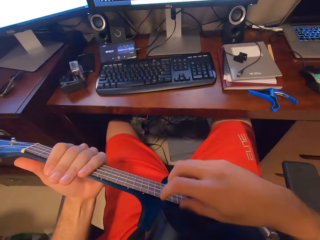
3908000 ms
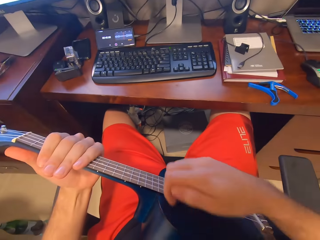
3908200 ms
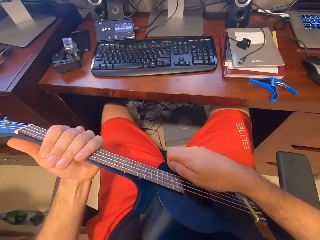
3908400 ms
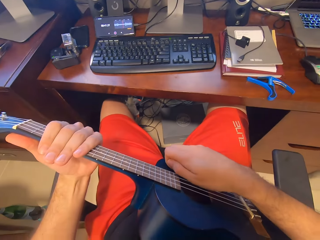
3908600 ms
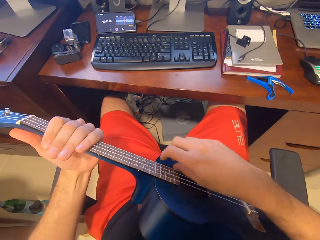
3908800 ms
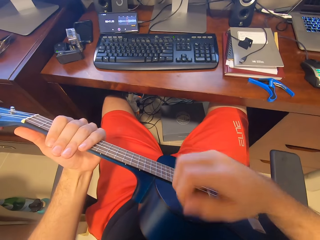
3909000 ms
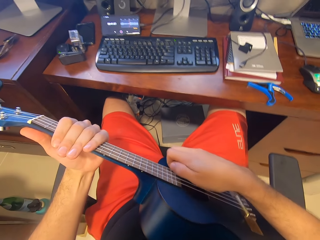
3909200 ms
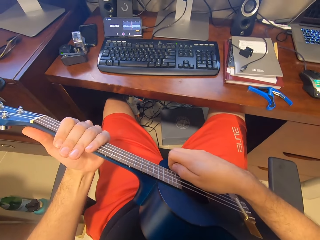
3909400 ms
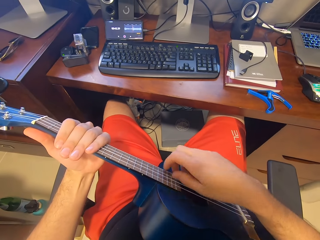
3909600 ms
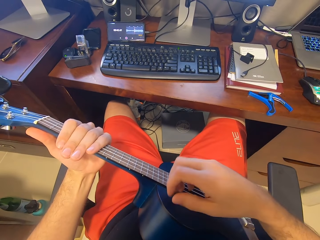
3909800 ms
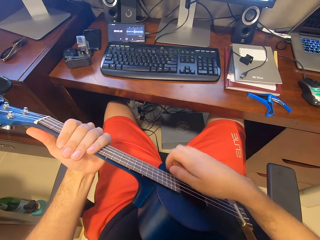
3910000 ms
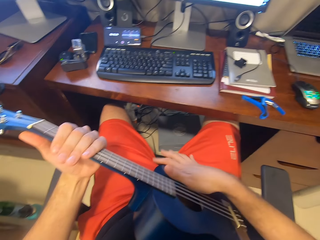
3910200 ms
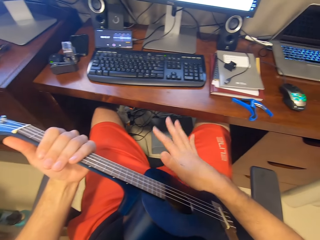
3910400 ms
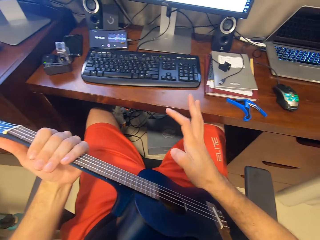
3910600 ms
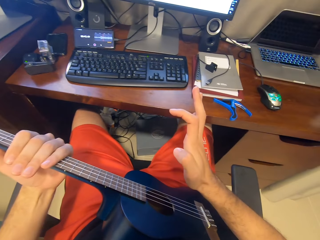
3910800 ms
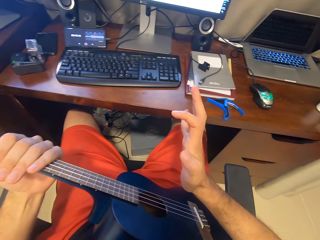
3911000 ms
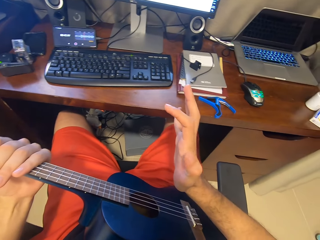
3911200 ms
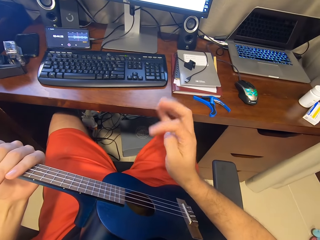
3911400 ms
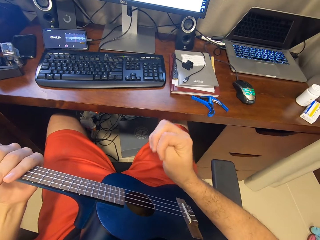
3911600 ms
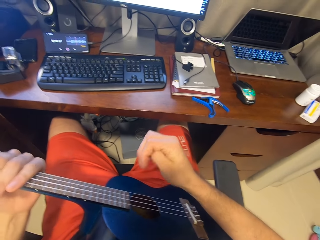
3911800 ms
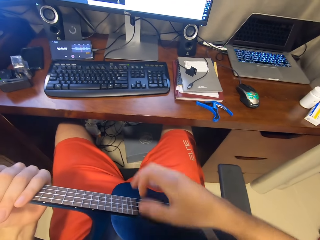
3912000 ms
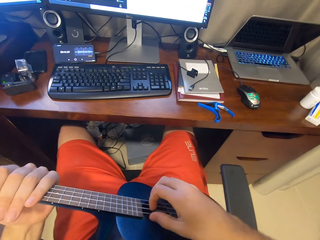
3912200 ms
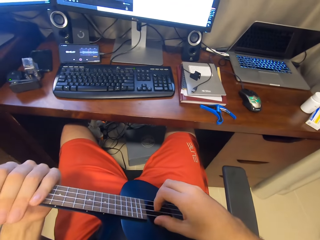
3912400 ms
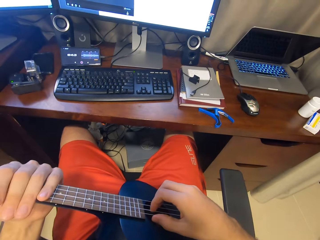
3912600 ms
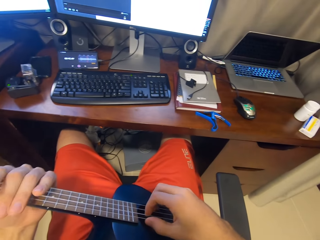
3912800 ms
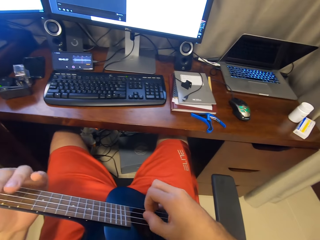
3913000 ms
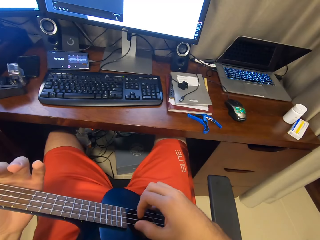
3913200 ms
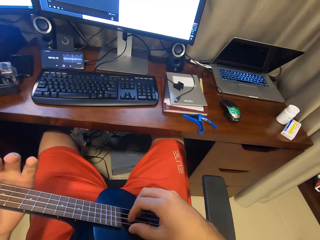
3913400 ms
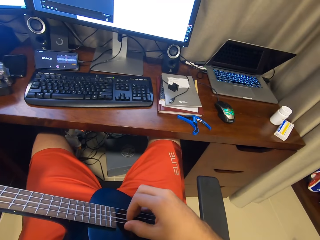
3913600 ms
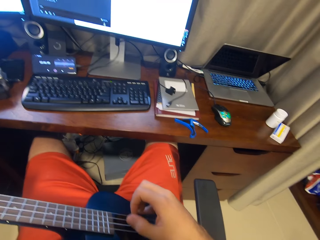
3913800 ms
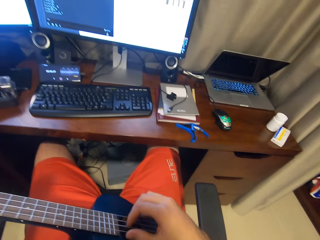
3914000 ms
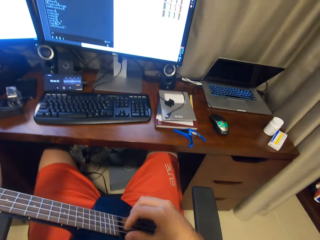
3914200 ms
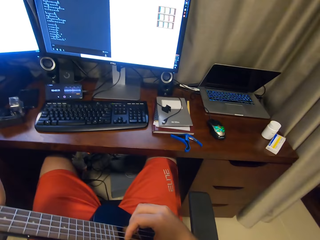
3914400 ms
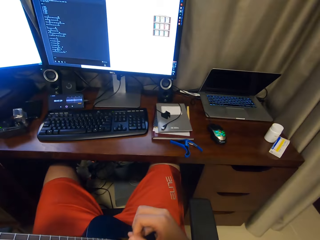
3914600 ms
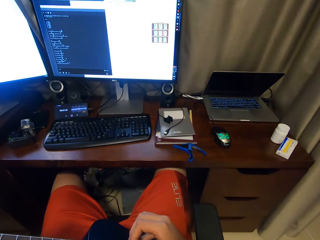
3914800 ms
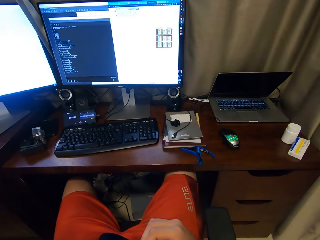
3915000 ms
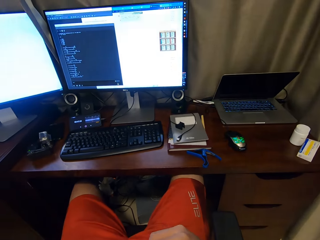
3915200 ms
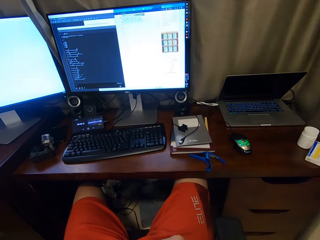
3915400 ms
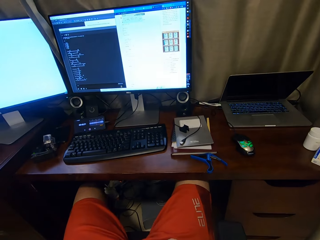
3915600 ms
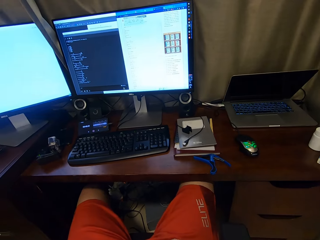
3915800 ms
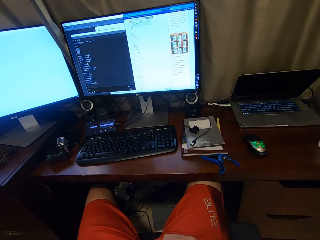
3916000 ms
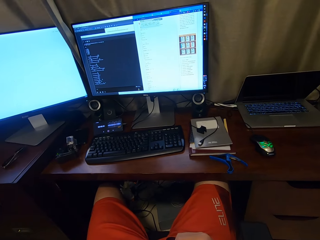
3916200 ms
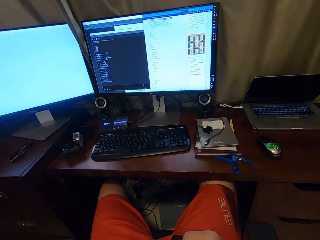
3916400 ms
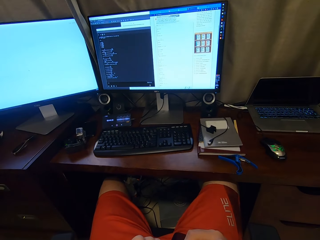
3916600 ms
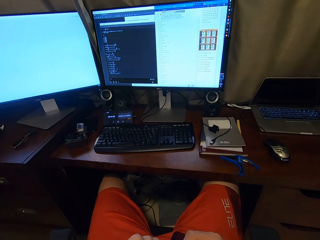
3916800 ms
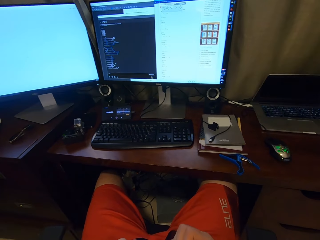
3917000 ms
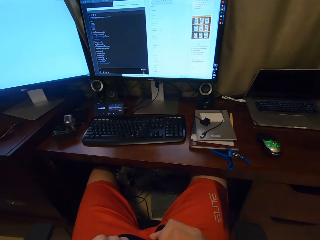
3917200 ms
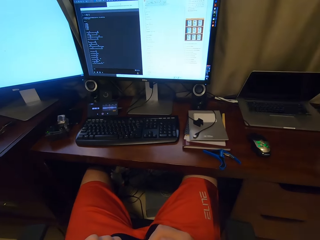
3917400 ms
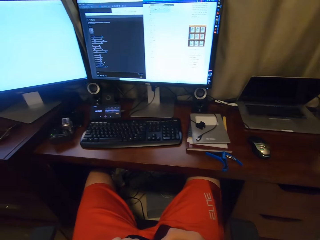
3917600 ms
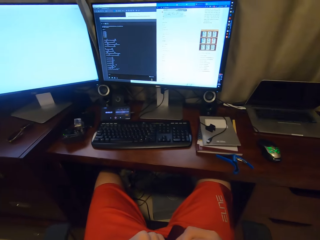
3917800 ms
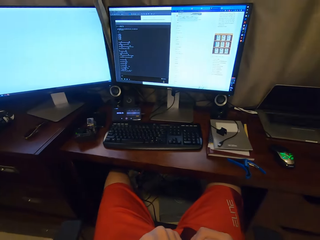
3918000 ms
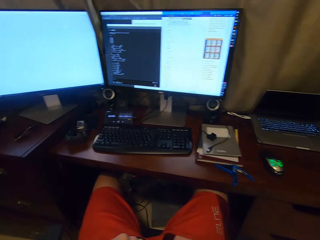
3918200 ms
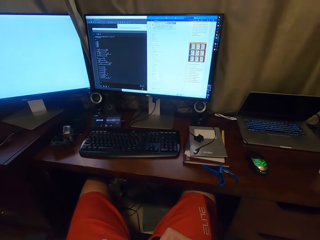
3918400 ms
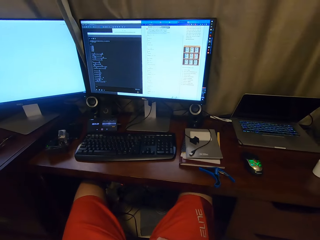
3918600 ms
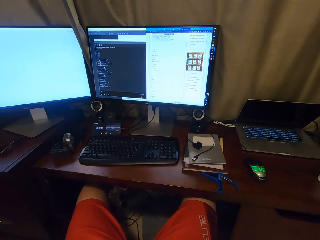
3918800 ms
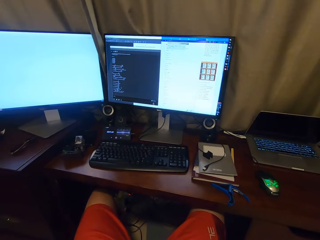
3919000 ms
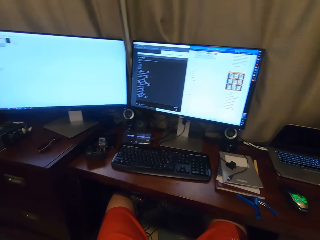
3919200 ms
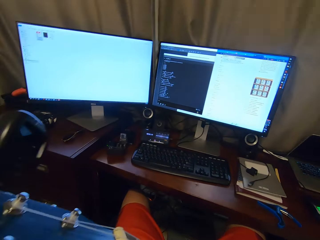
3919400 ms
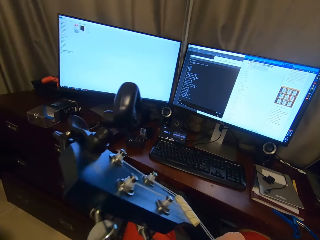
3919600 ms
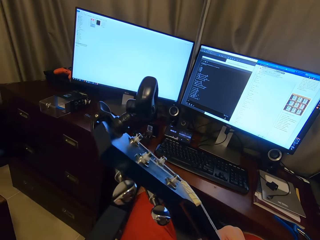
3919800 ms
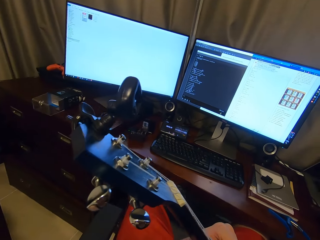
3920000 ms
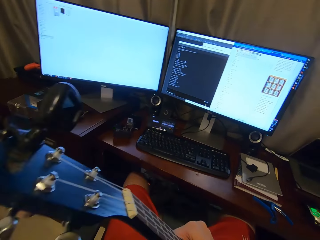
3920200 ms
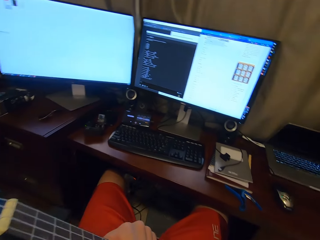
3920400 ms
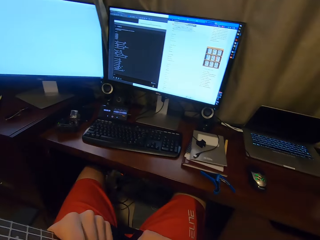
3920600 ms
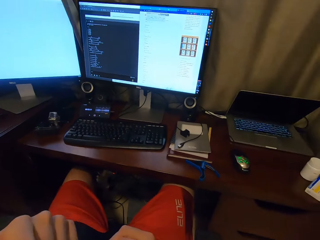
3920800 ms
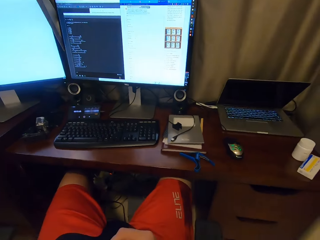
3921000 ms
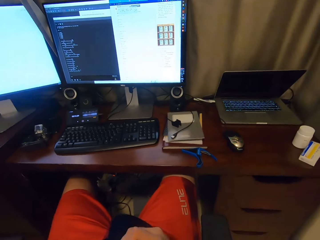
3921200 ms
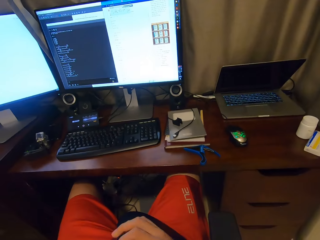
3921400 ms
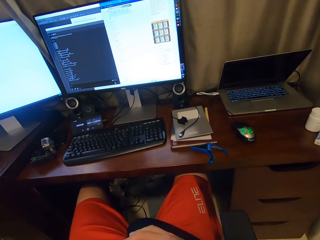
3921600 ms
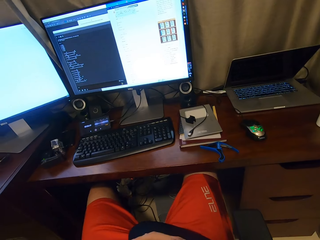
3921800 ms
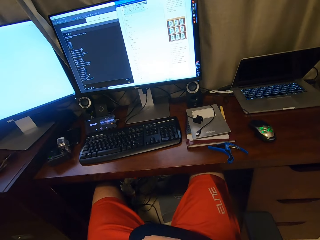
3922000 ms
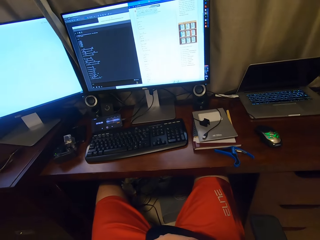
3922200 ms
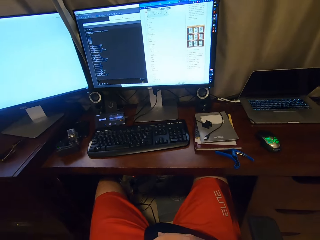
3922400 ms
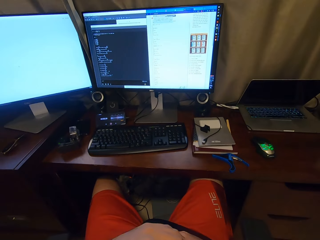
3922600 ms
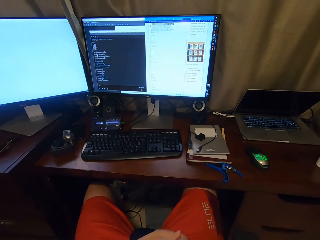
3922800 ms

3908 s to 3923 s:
The camera wearer is playing guitar. They sing the song.

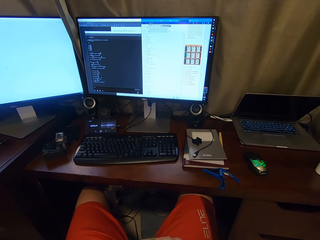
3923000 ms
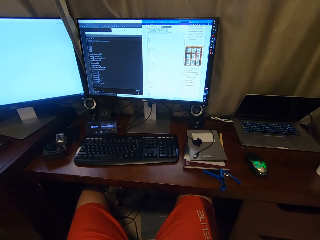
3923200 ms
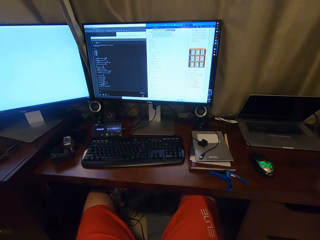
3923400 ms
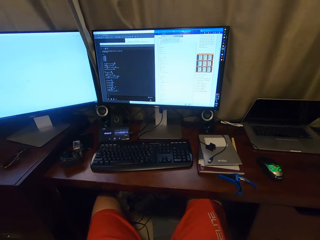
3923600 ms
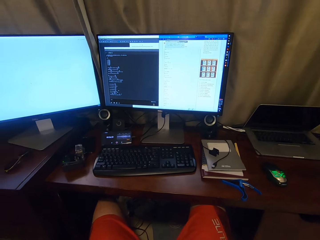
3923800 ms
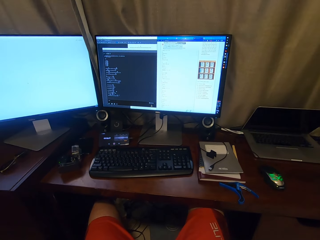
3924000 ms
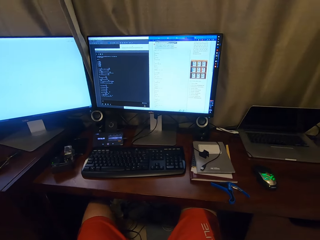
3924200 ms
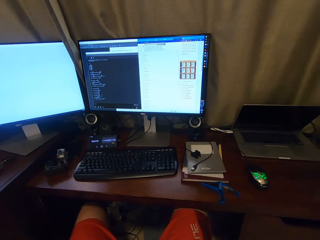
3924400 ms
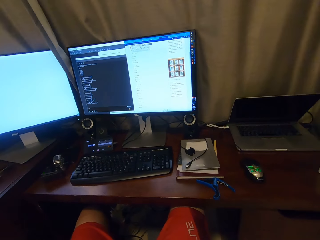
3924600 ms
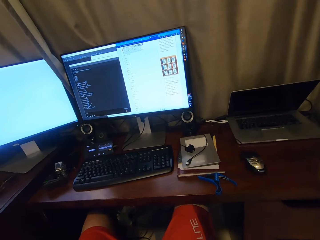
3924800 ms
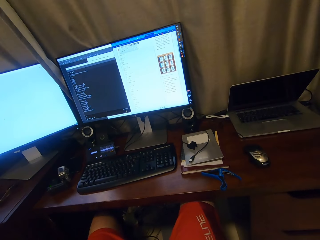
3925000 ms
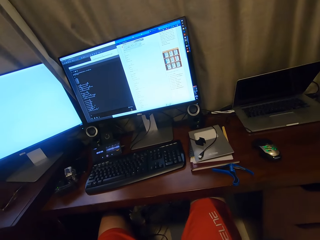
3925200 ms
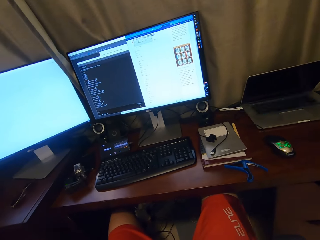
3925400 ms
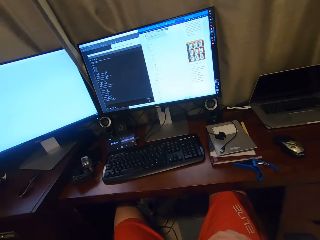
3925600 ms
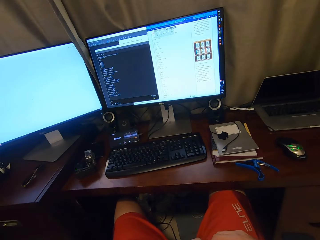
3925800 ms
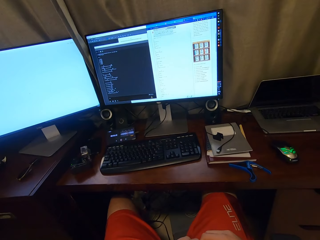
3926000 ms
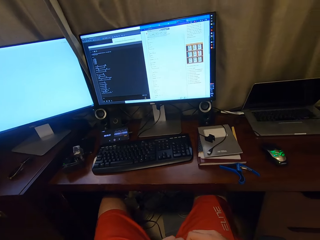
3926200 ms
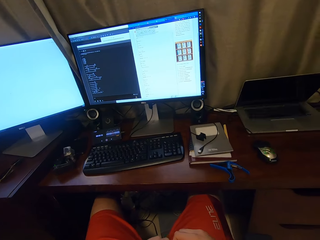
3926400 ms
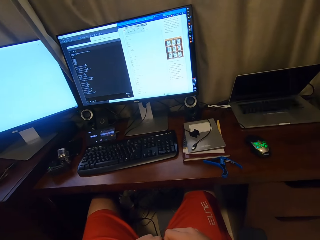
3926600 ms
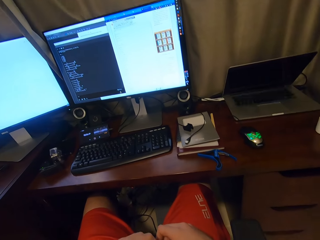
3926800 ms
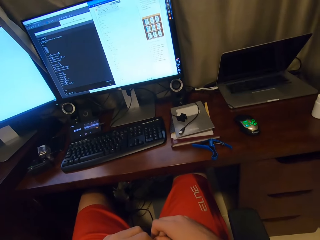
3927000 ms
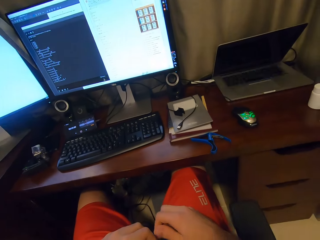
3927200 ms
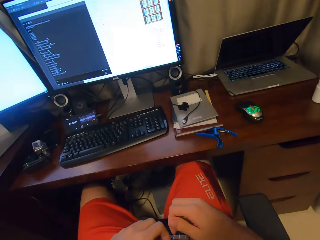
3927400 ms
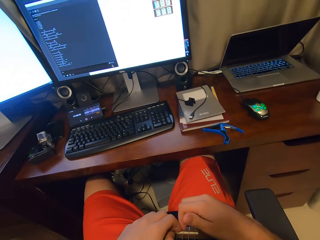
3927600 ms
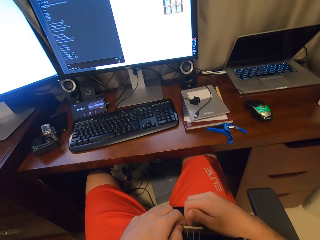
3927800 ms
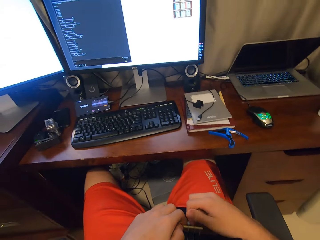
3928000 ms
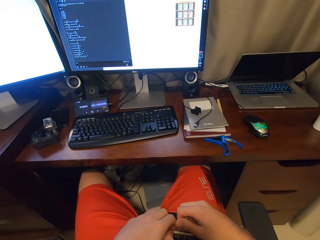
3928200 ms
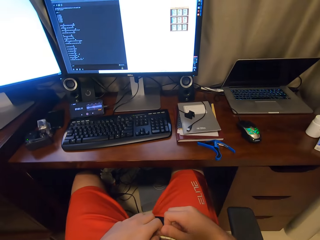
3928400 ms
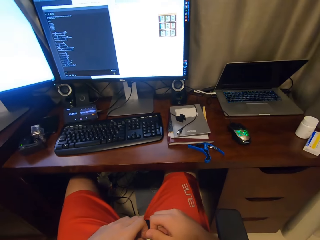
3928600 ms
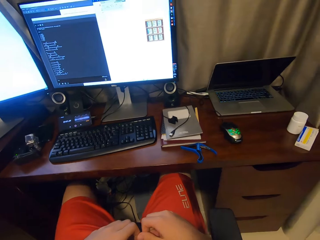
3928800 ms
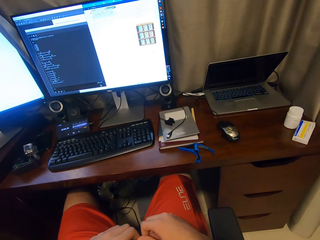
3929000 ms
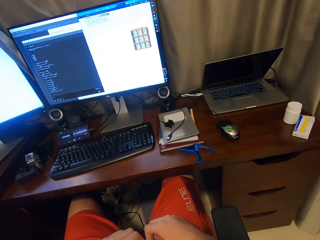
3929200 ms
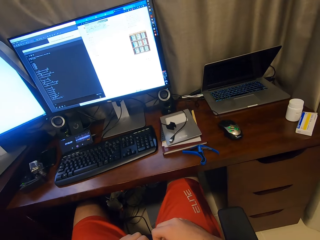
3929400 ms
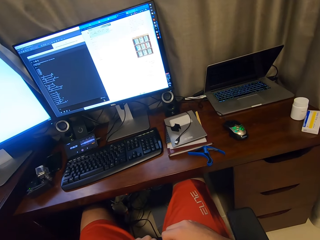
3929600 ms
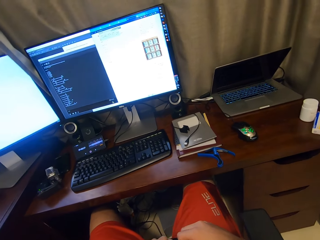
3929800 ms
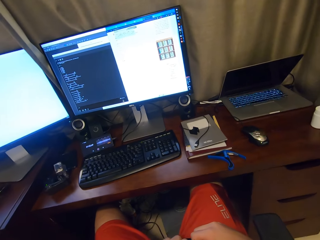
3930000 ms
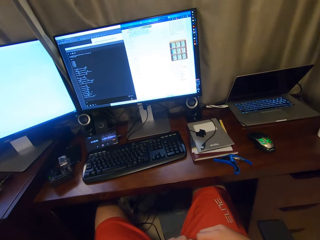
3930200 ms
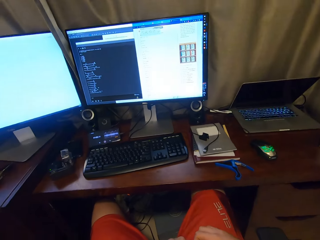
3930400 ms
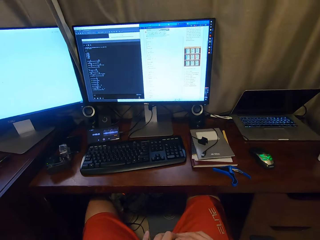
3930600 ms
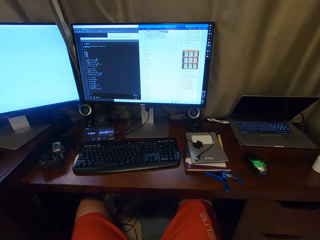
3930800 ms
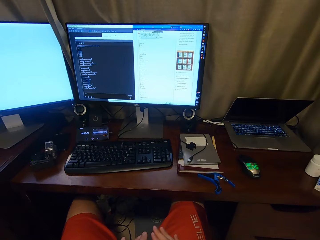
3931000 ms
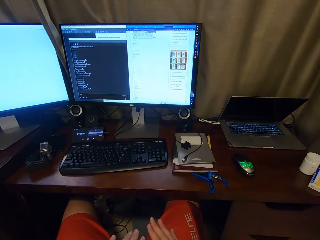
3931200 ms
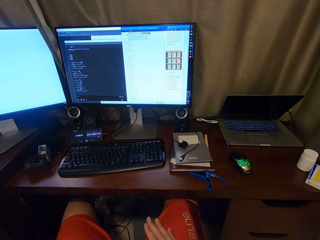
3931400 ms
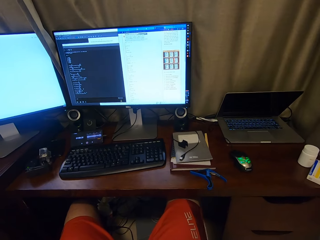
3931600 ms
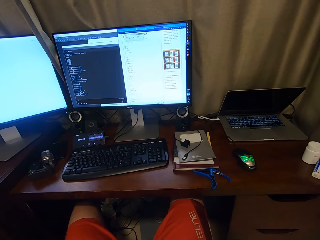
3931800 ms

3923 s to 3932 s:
The camera wearer is singing.
